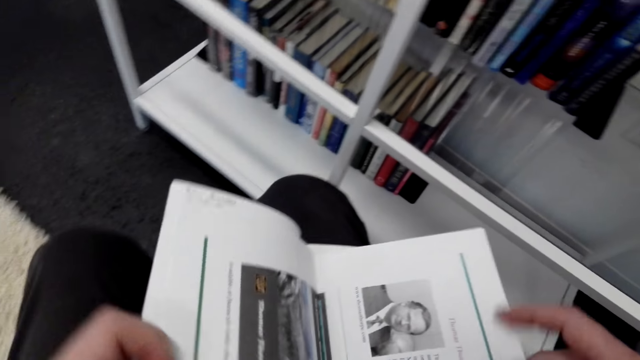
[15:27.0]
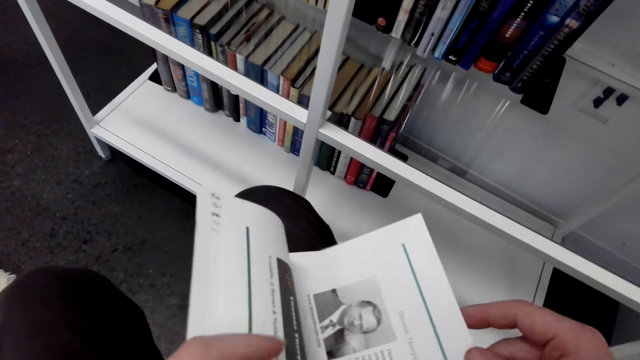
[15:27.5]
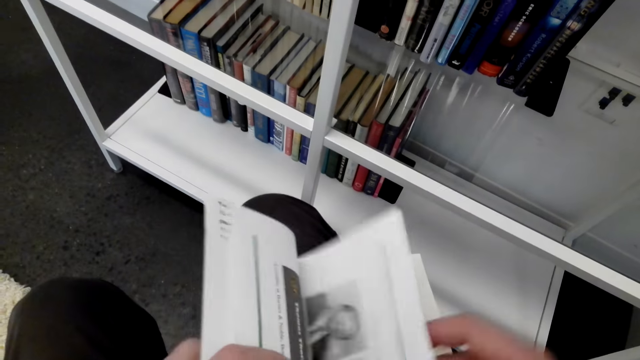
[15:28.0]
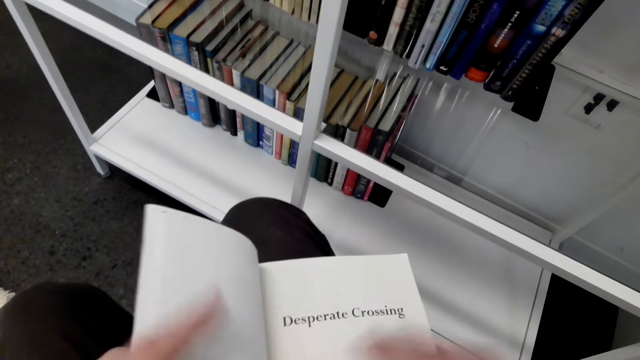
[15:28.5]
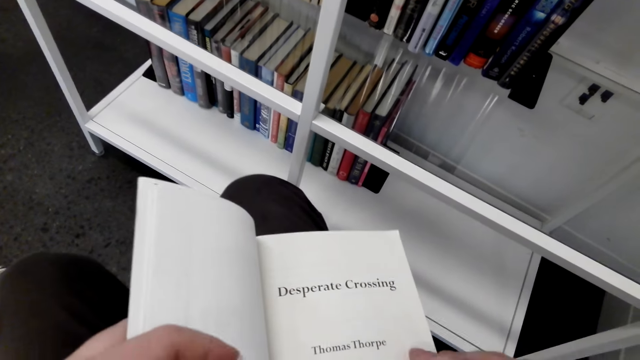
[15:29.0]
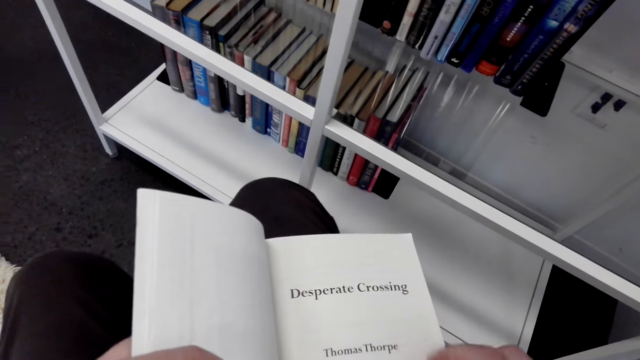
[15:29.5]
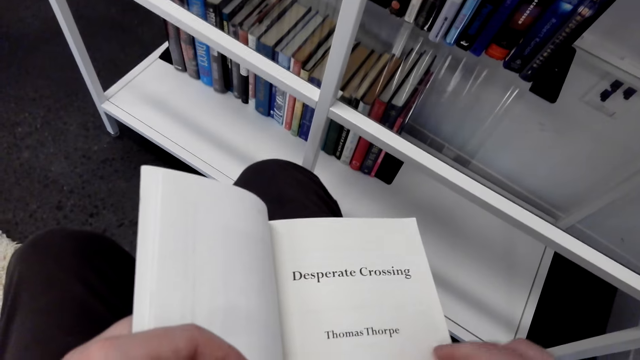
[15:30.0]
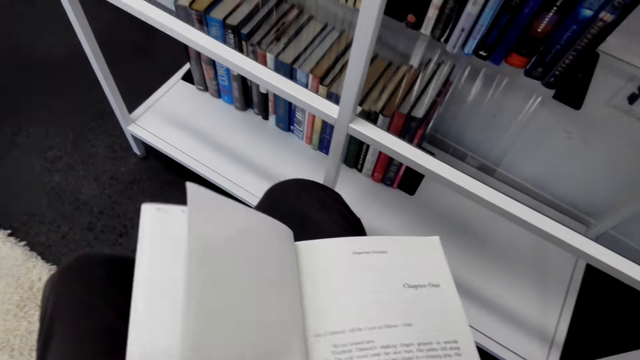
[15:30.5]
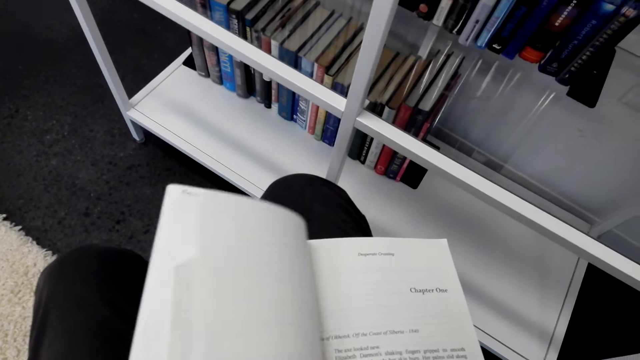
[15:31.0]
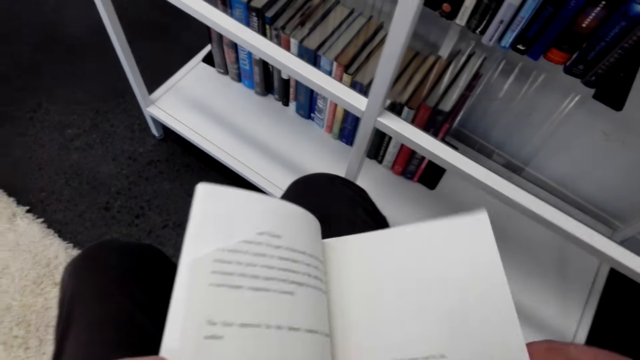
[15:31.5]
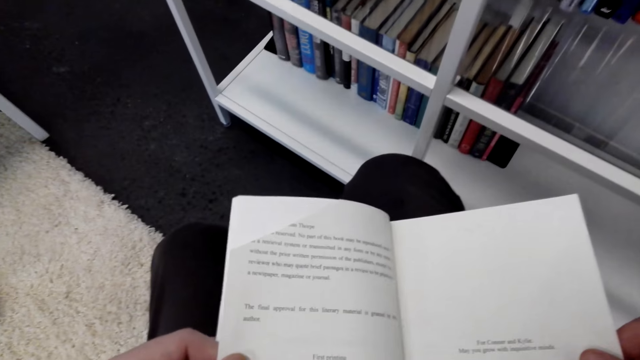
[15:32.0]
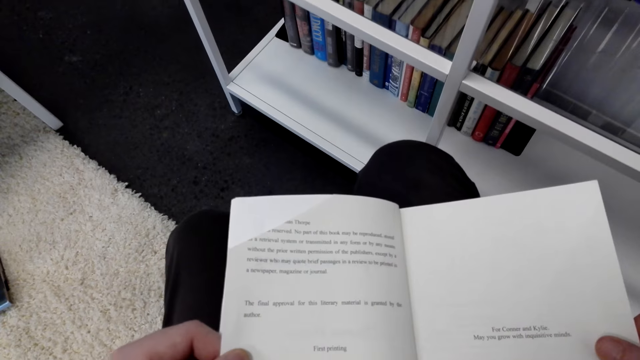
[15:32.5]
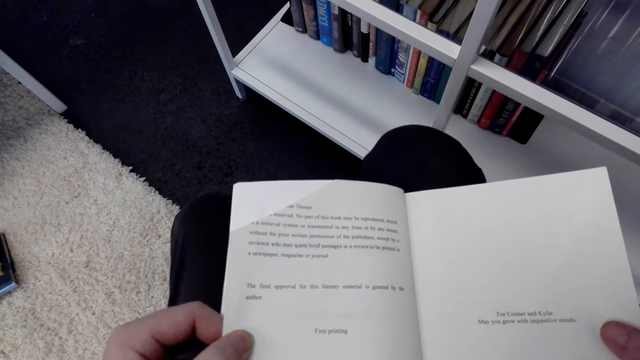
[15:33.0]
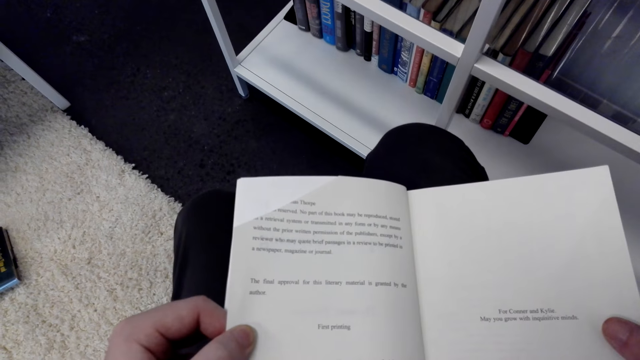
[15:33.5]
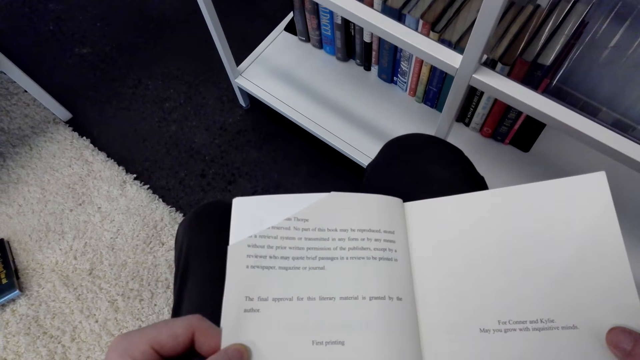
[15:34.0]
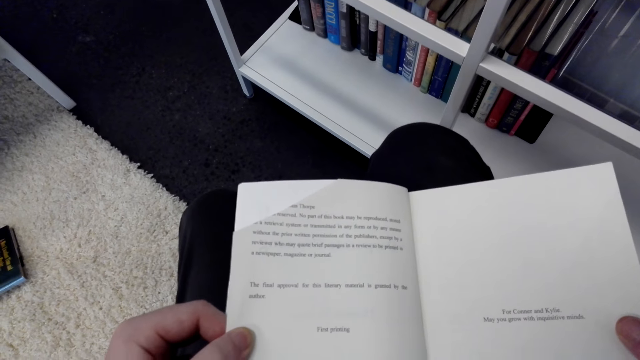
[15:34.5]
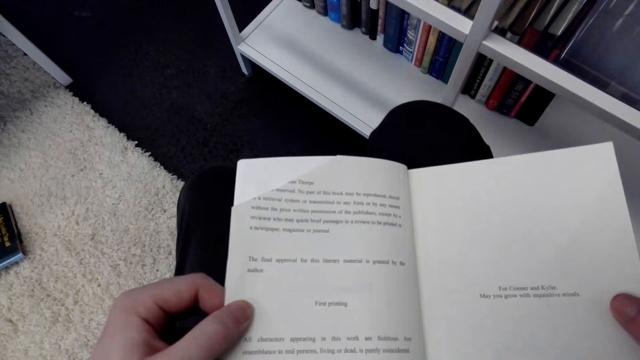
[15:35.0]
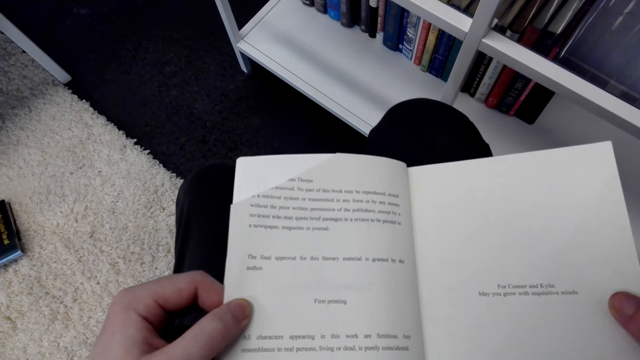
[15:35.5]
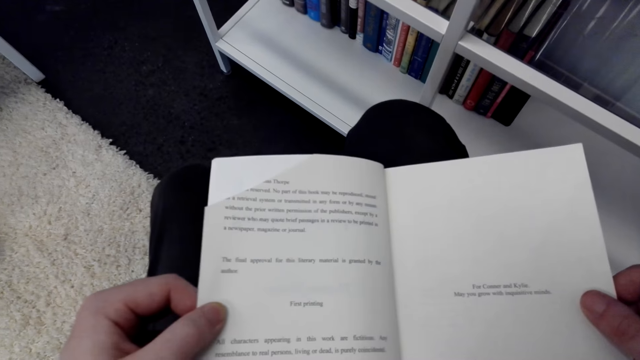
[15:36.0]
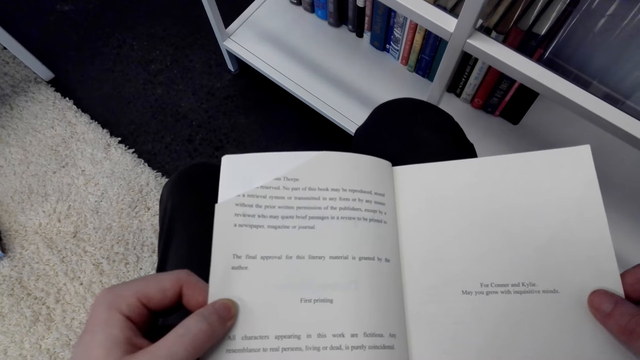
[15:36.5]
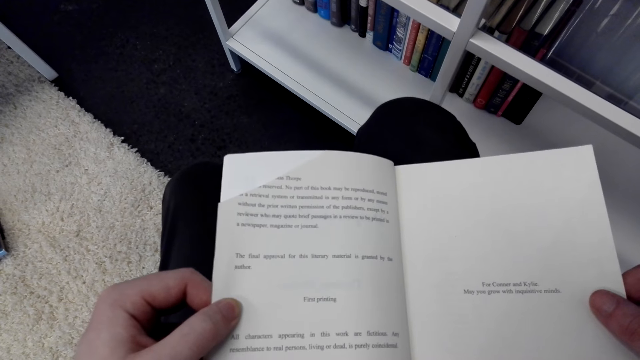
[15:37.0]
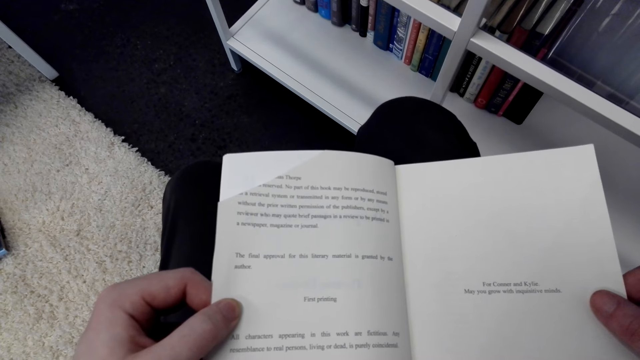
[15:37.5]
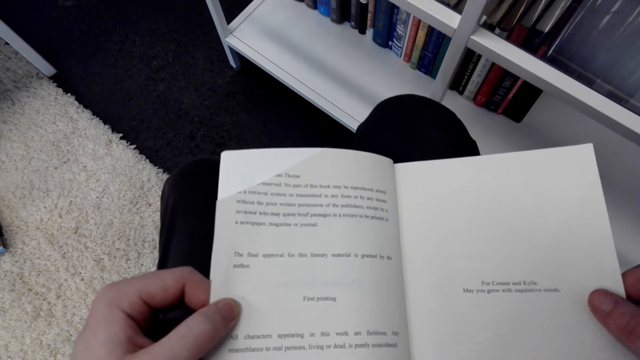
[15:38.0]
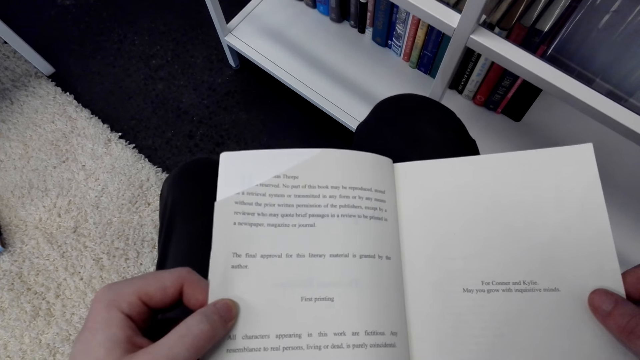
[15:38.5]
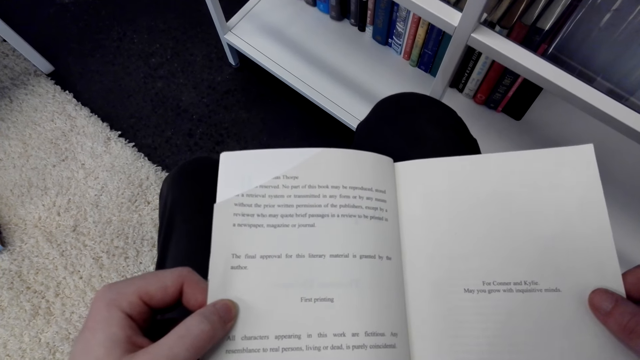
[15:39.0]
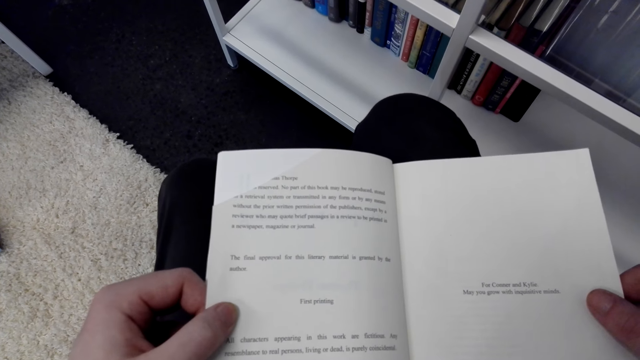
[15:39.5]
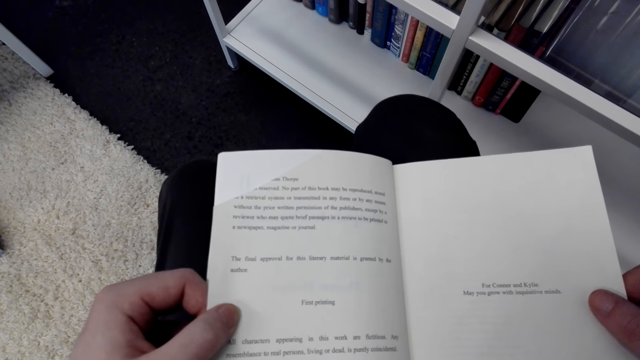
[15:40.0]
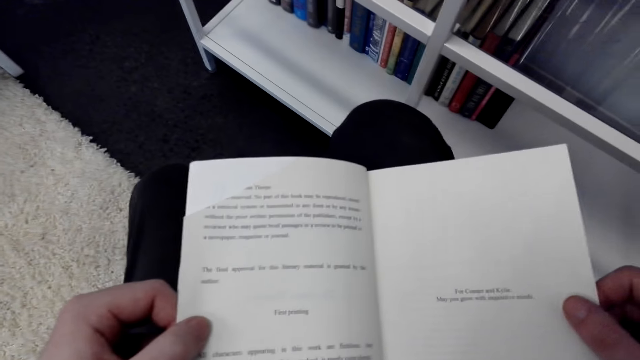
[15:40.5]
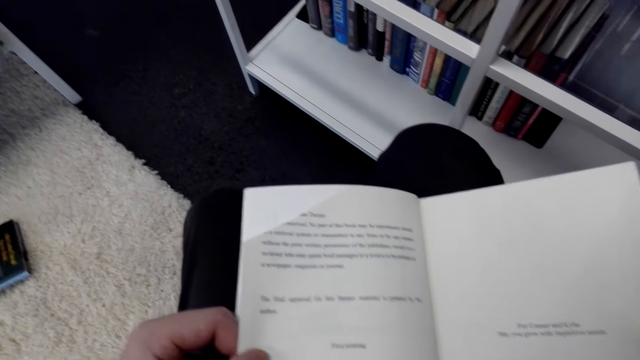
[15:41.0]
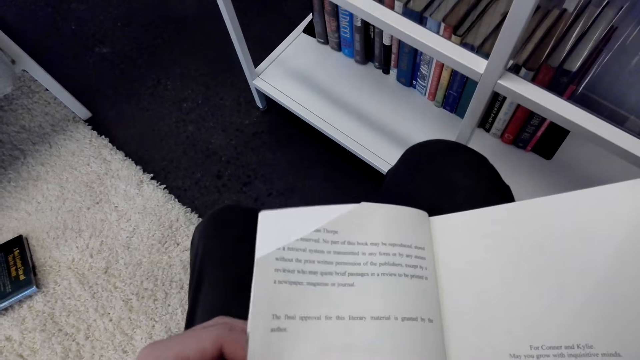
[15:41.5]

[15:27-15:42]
The camera wearer stares at the book. They open the book.

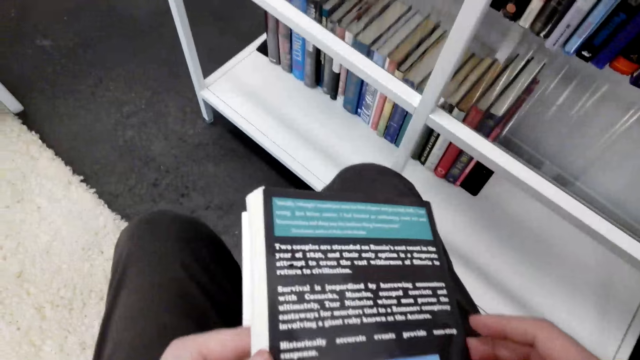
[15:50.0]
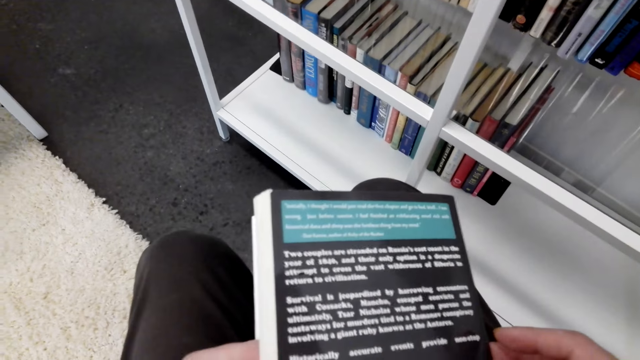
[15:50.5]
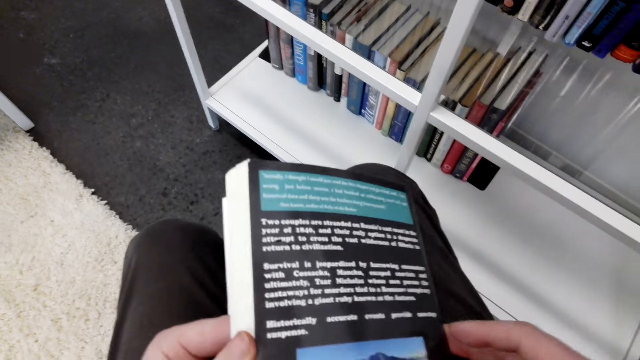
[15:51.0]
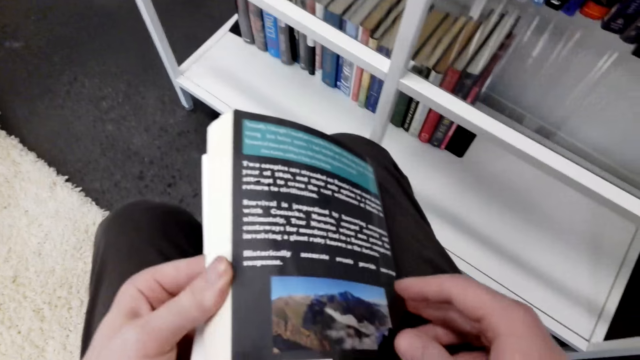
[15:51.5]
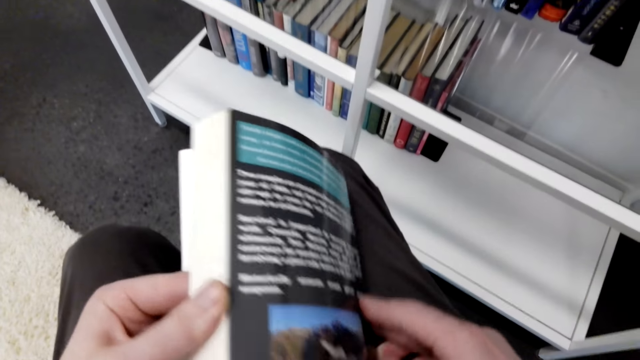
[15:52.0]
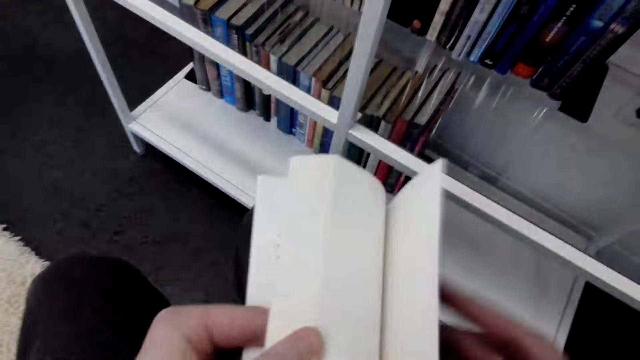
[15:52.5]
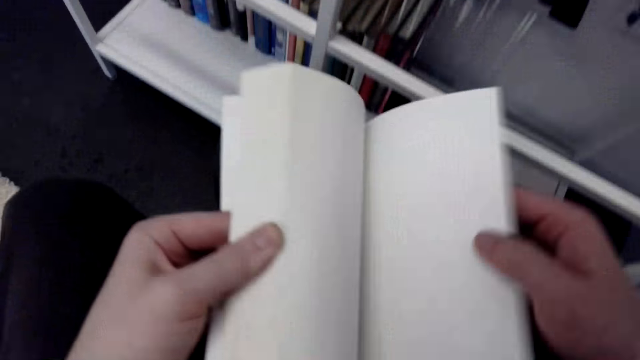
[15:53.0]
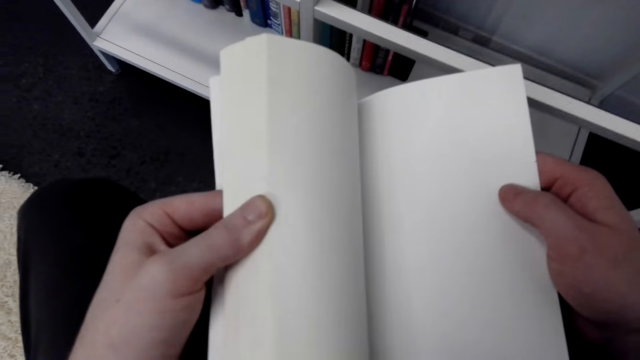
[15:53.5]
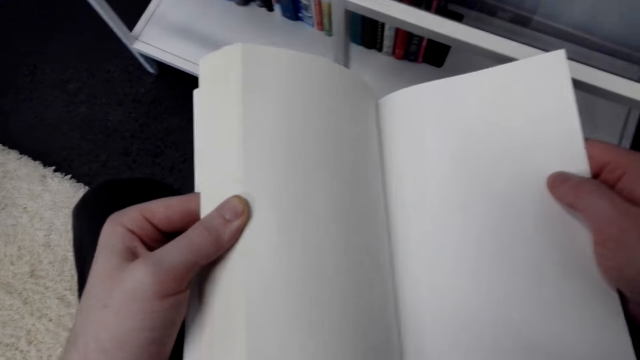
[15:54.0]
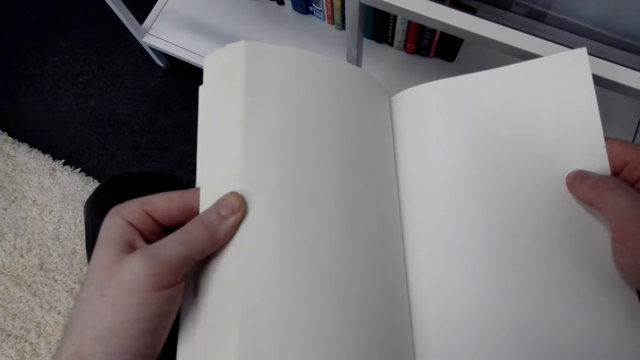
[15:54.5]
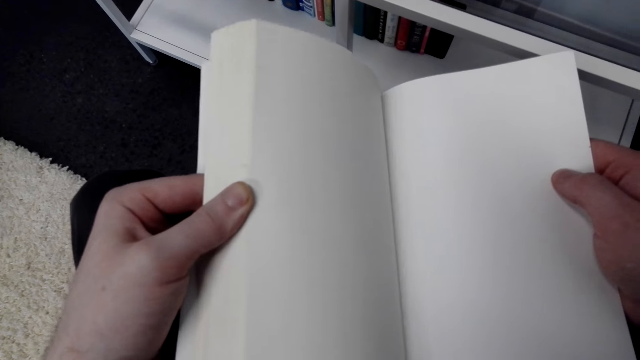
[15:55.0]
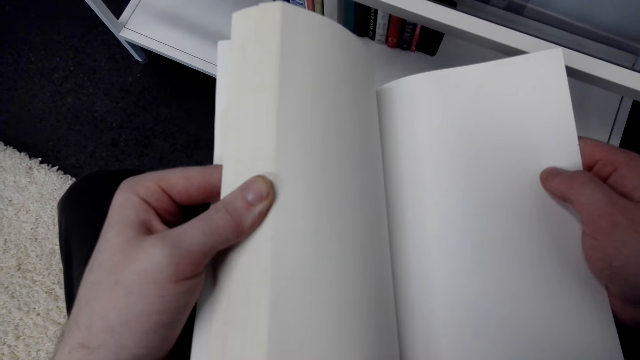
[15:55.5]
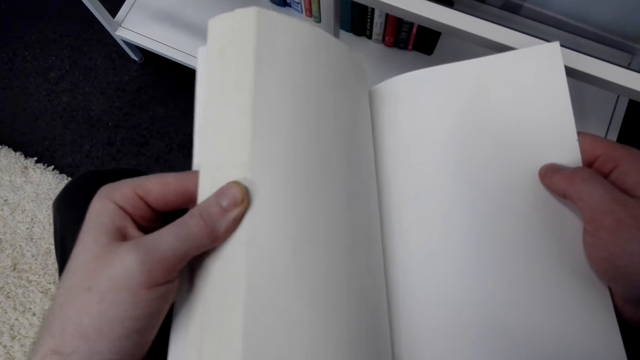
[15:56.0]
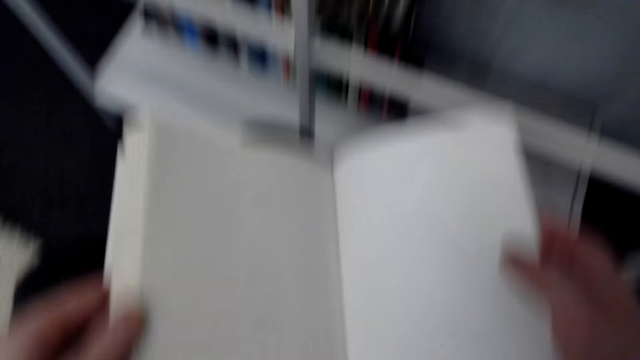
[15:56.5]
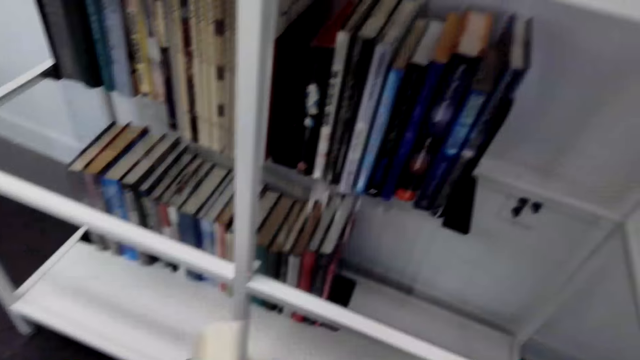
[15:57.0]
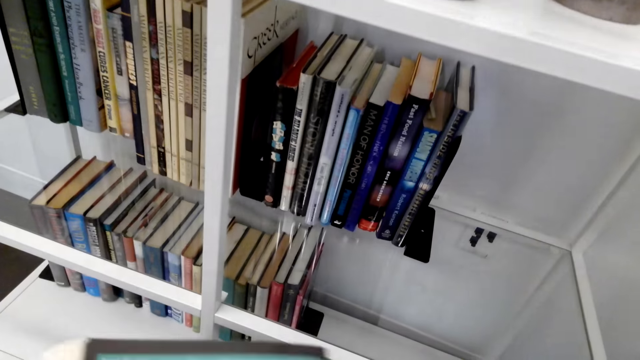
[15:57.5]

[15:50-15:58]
The camera wearer closes the book and stares at the book. They open the page of the book and stare at the book.
